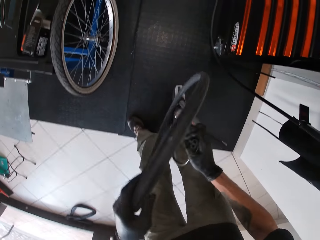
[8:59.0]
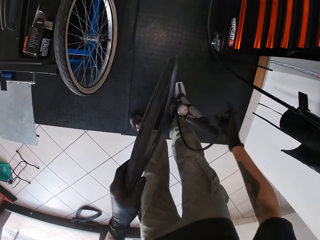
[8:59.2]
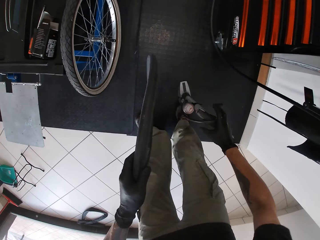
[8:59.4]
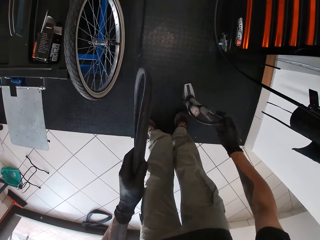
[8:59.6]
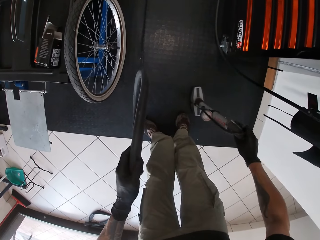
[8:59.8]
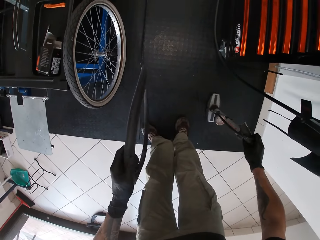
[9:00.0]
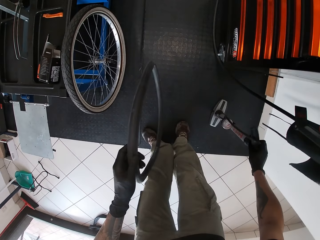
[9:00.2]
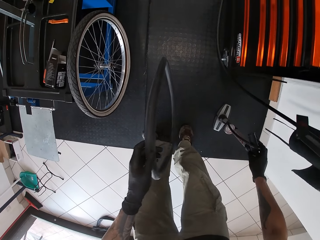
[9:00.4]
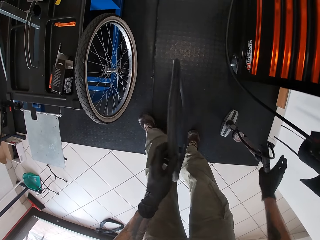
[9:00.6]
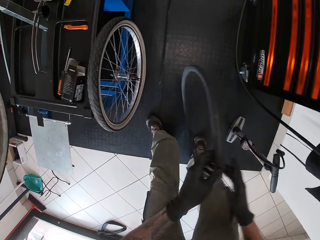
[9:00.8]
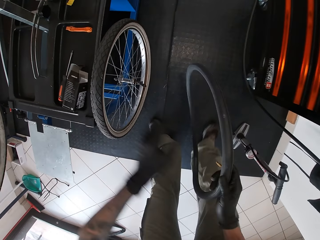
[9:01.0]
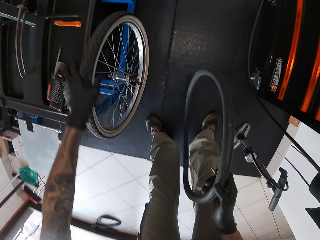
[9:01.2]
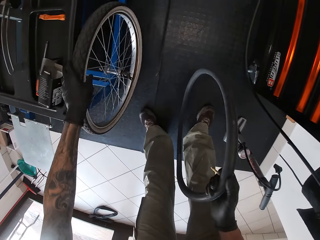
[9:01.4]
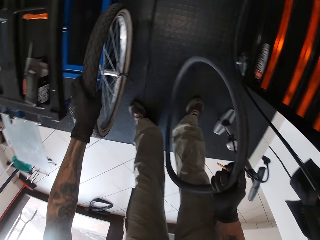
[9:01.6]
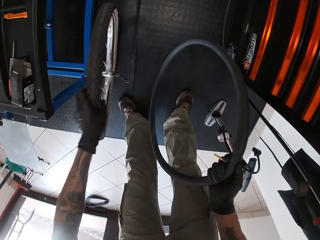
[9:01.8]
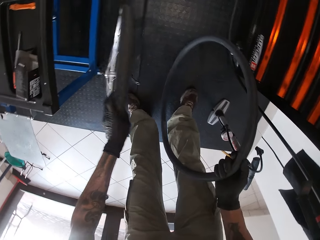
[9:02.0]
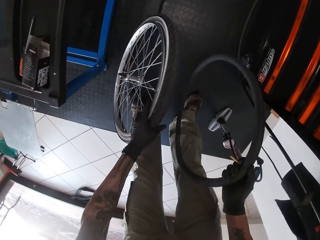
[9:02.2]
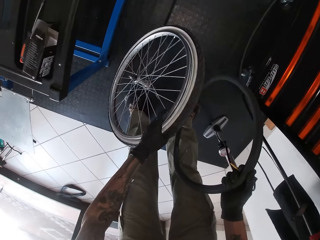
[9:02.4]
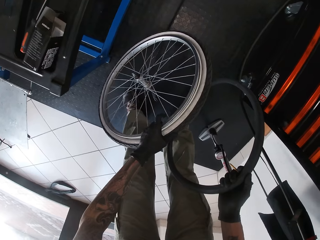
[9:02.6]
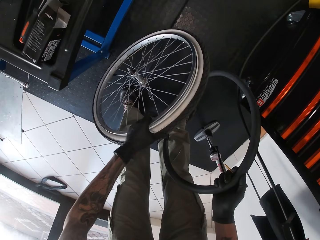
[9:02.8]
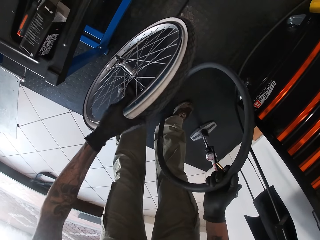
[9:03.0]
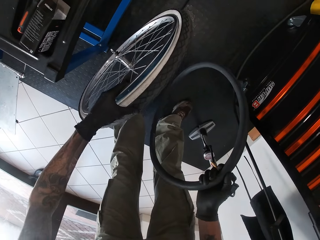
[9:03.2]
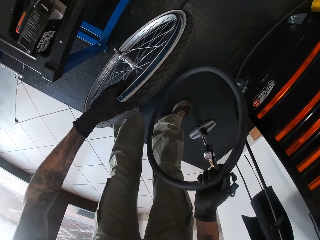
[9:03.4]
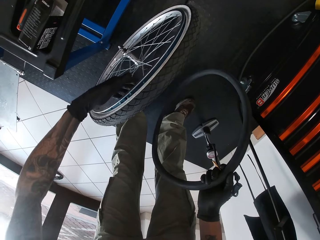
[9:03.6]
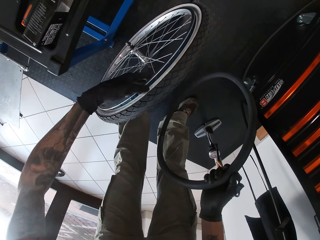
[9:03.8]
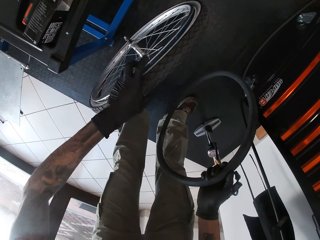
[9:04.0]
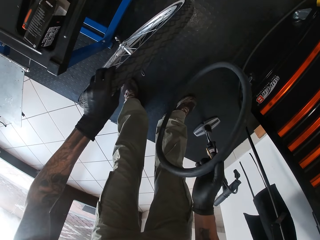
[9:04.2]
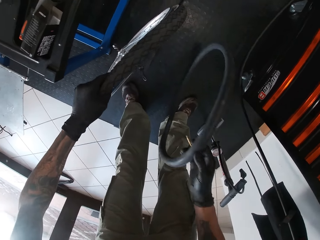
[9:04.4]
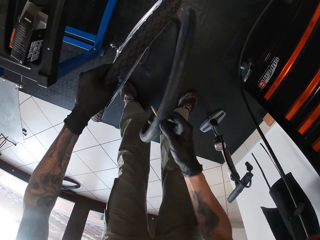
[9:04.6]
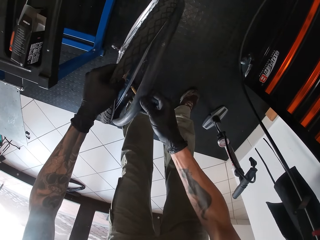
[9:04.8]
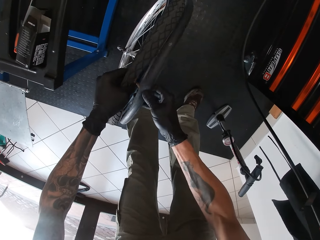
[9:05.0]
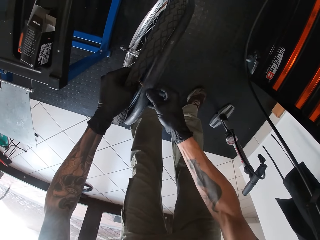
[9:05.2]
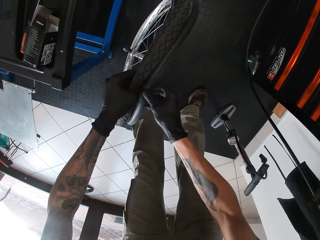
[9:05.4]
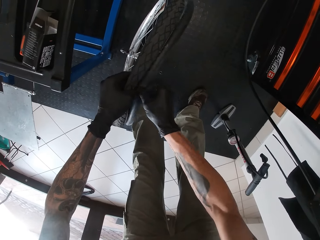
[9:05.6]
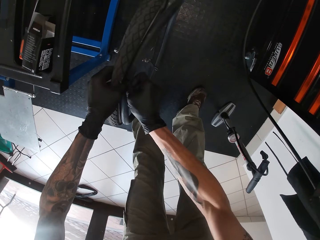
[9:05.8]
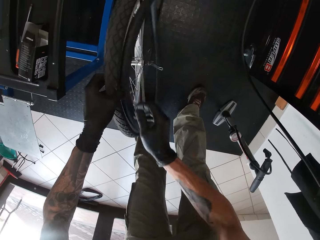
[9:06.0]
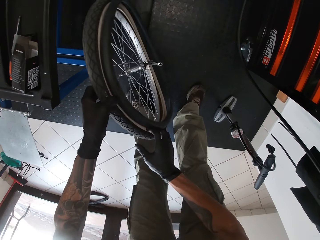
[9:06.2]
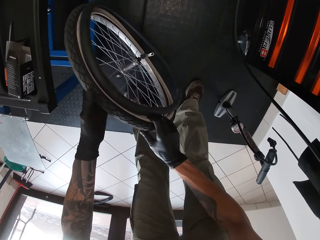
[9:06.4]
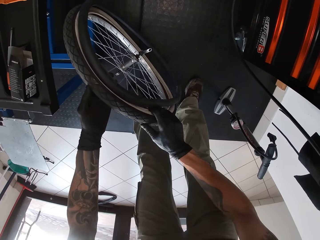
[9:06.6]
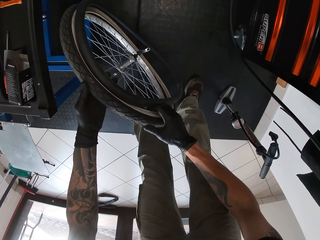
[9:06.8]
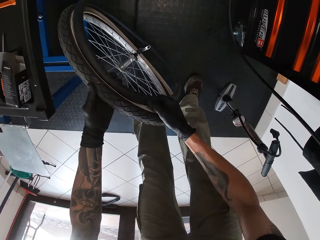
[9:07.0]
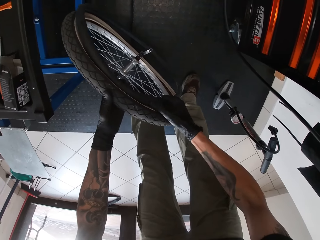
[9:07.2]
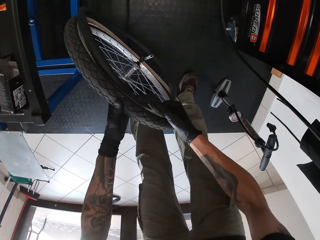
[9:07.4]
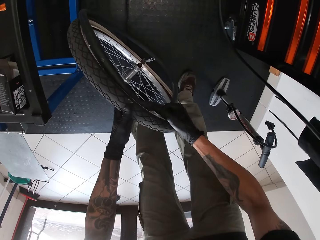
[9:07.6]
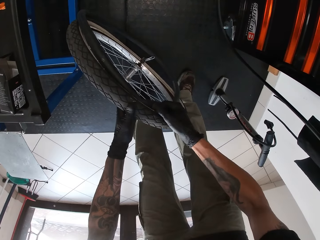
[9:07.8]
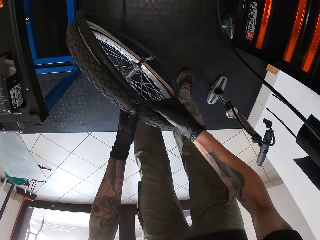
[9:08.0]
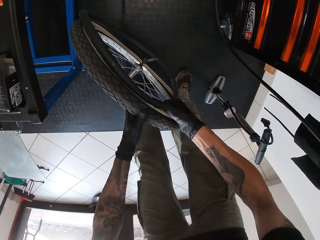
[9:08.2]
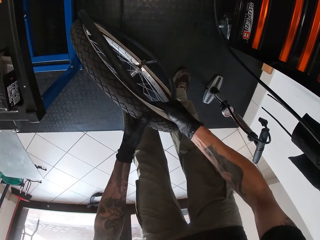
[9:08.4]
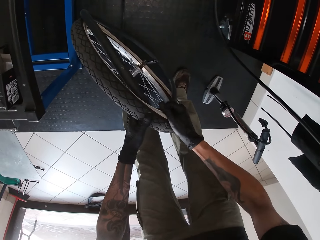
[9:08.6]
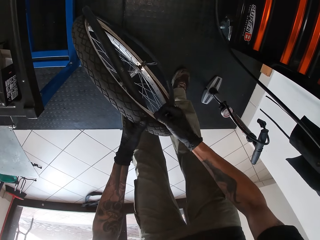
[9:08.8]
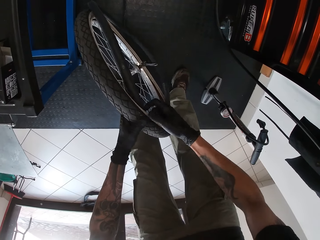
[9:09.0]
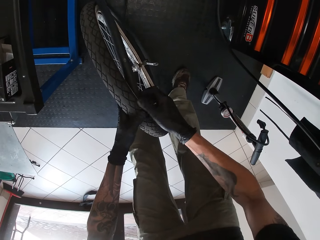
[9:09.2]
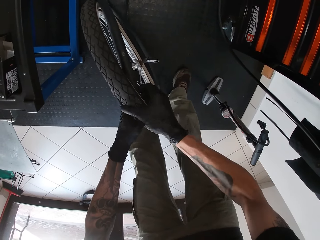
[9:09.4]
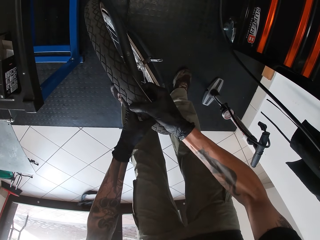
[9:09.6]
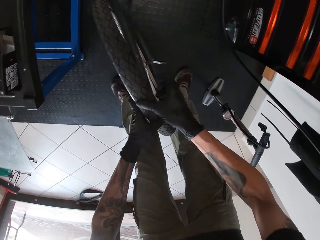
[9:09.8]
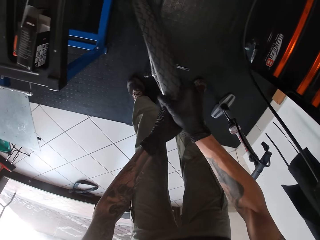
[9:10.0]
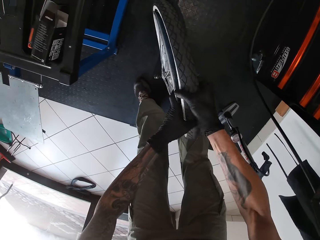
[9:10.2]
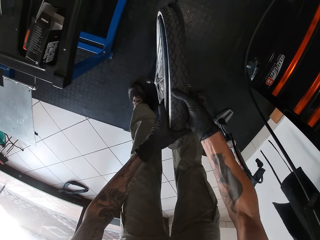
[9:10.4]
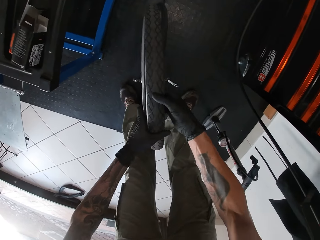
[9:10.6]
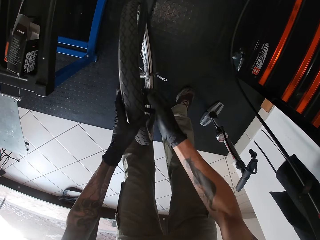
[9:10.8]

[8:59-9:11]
The camera wearer removes the bicycle pump from the bicycle inner tube valve with his right hand. He moves the bicycle pump valve on the floor with his right hand. He drops the bicycle pump valve on the bicycle pump with his right hand. He puts the pump aside. He holds the bicycle inner tube with his right hand. He picks up the bicycle tyre from the bicycle service ramp with his left hand. He fixes the bicycle inner tube into the bicycle tyre with his right hand.

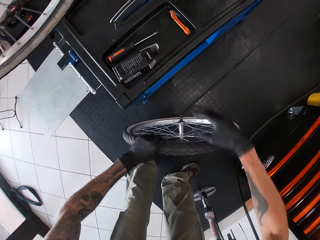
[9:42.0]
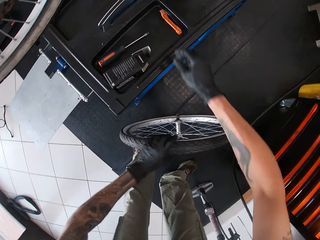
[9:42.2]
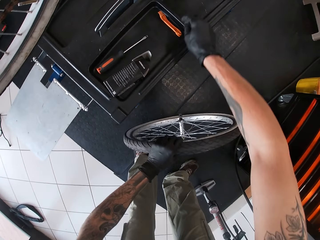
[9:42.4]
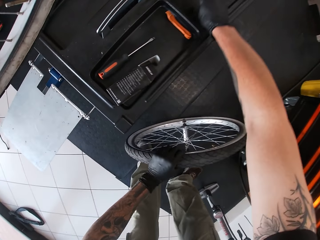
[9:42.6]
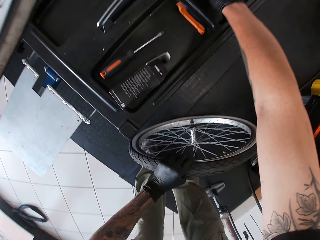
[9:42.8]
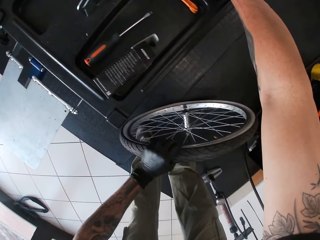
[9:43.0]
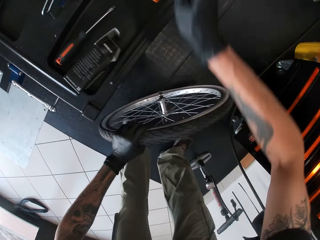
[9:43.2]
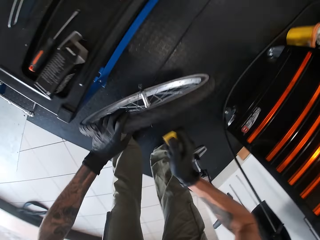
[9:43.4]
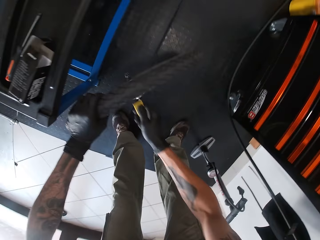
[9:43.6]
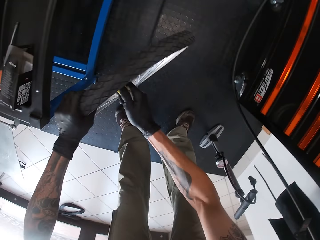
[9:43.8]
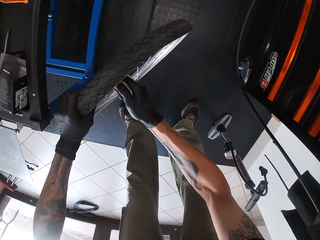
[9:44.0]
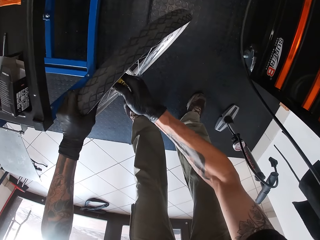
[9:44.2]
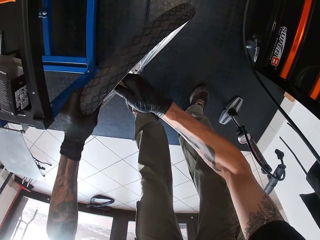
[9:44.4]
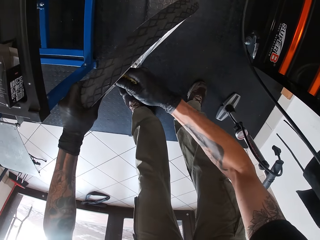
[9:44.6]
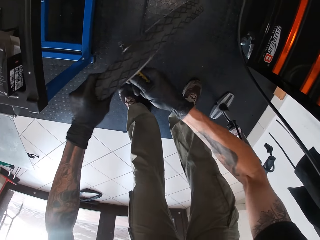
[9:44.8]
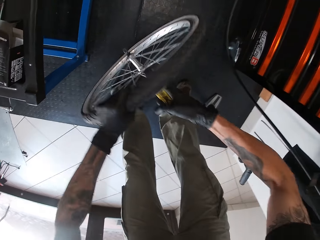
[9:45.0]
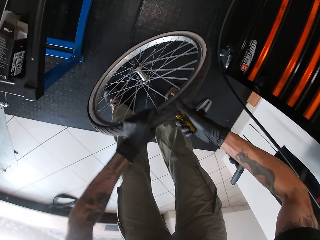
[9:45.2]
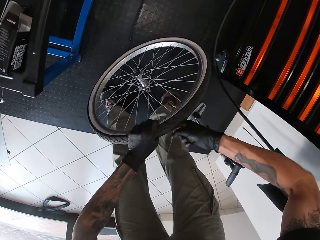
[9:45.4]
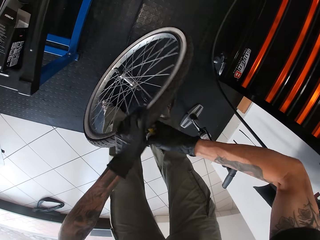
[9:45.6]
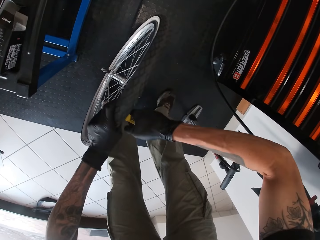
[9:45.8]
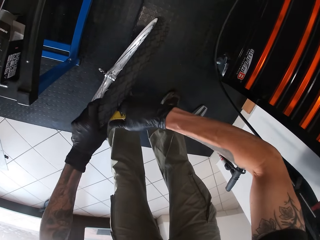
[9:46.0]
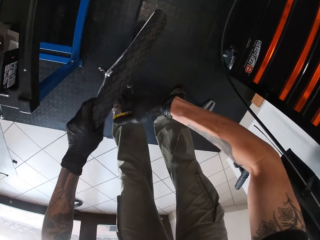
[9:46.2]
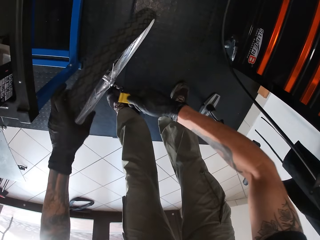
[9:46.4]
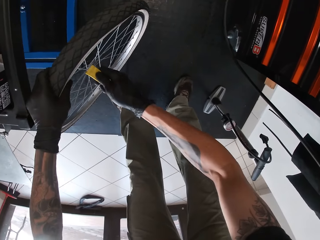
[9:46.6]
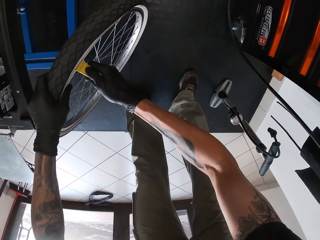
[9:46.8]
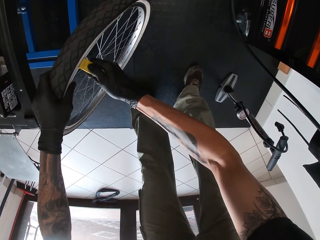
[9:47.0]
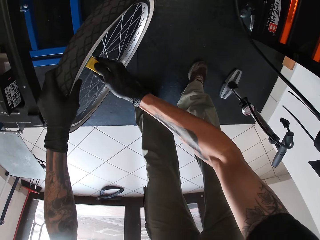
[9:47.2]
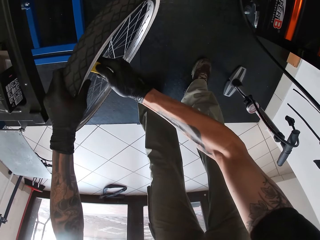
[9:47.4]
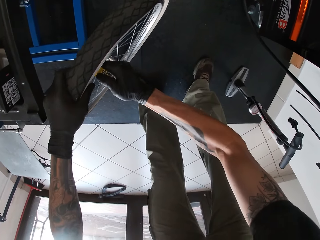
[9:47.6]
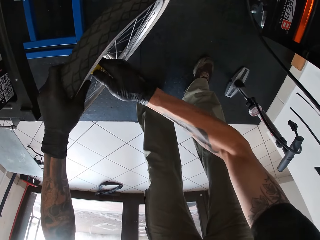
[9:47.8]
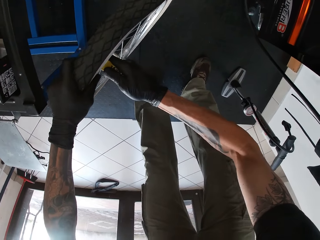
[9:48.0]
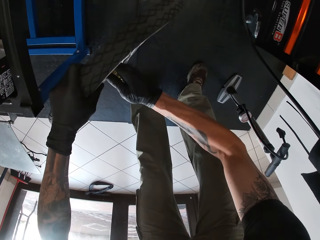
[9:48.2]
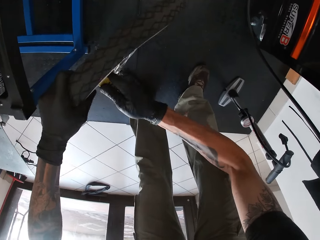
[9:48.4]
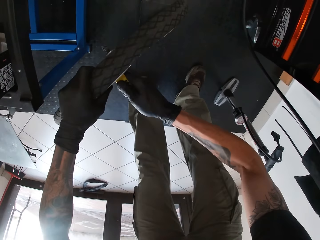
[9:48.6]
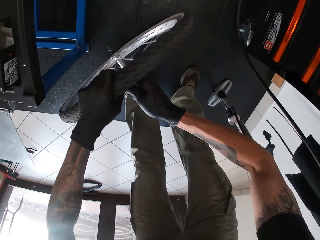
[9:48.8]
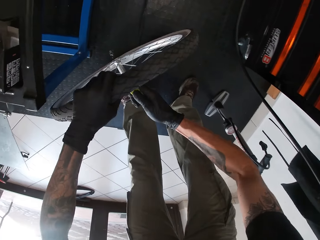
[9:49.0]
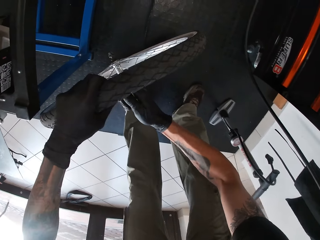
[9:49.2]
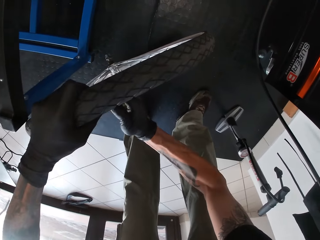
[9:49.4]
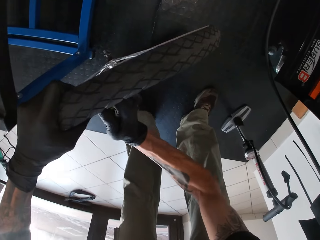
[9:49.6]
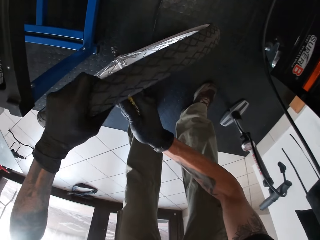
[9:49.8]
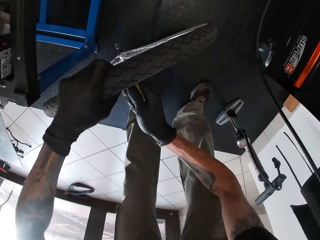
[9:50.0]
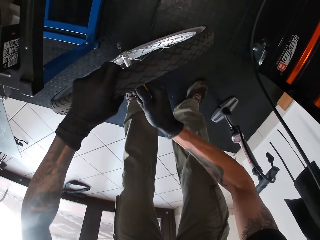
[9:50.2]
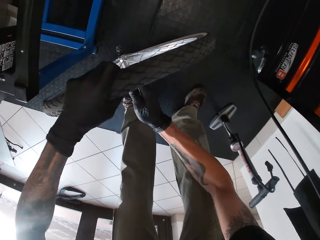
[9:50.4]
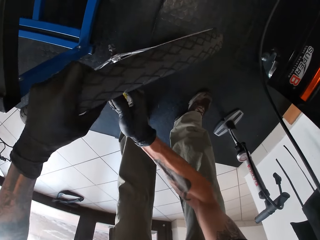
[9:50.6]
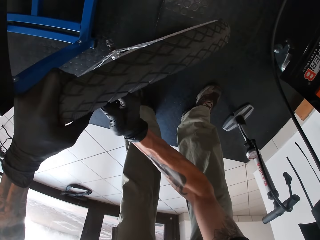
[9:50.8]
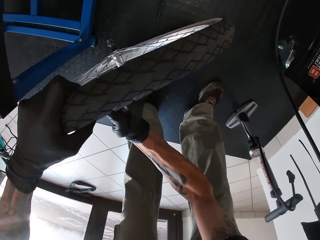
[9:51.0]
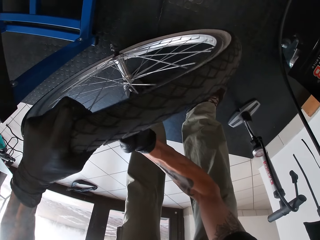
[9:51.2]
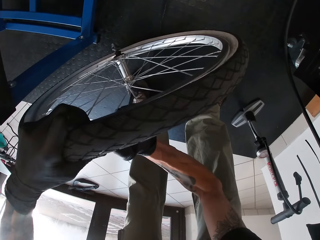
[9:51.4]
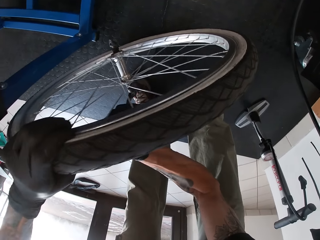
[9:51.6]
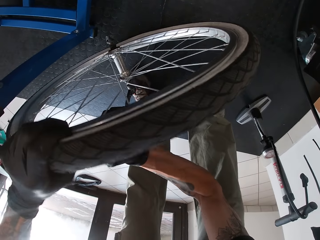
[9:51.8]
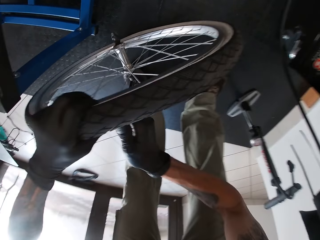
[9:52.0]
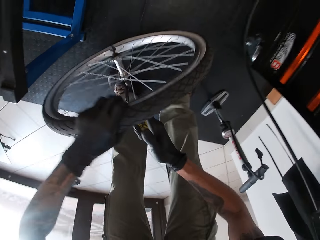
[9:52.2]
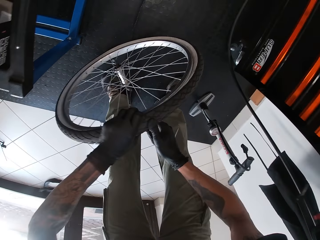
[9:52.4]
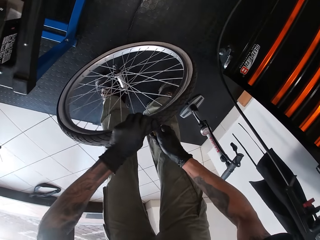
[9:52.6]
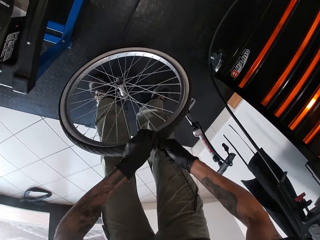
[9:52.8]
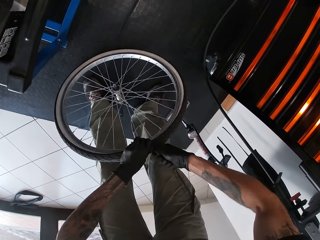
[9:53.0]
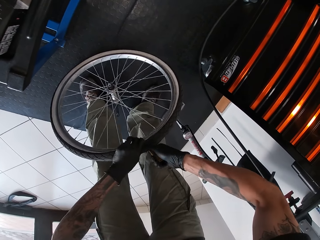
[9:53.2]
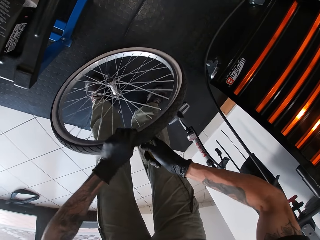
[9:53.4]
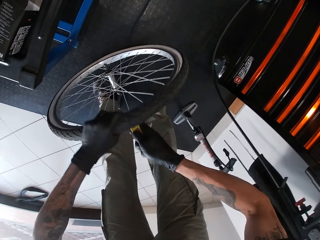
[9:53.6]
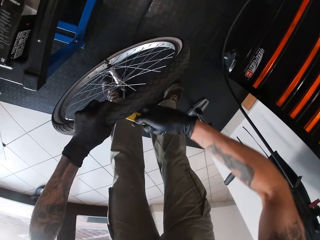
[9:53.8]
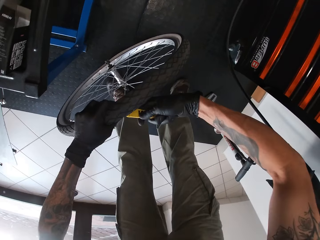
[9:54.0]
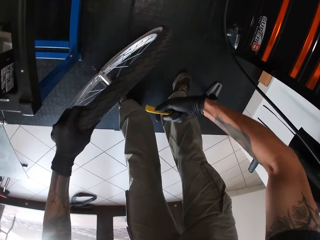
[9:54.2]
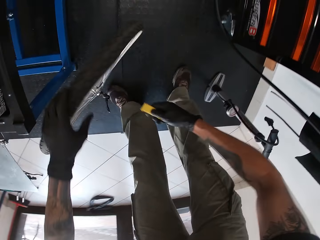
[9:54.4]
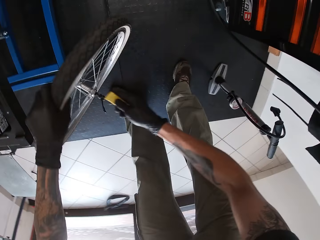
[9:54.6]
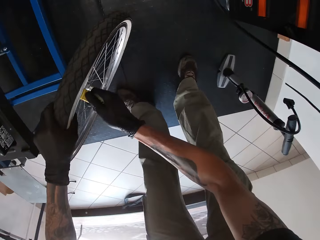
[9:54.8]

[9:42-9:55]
The camera wearer fixes the bicycle tire with a lever in his right hand.
